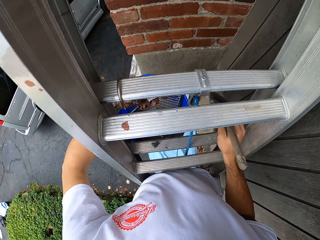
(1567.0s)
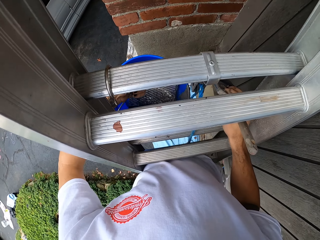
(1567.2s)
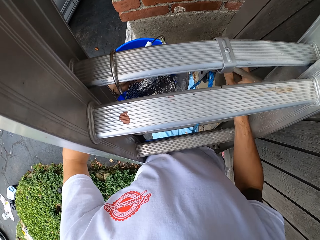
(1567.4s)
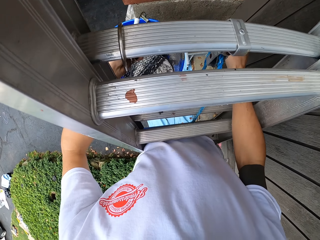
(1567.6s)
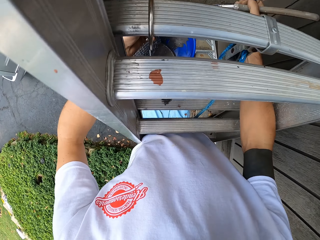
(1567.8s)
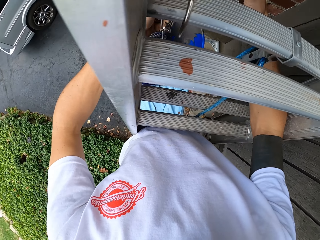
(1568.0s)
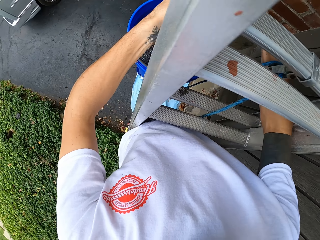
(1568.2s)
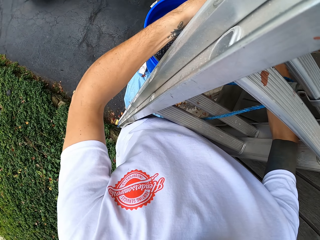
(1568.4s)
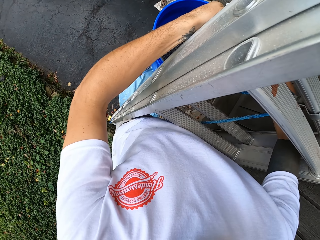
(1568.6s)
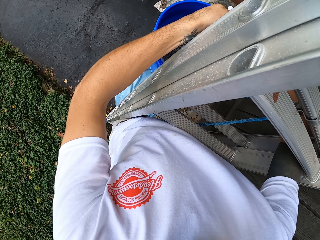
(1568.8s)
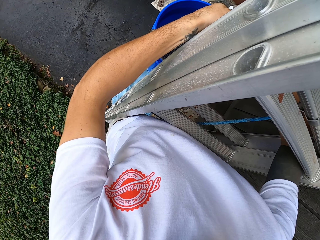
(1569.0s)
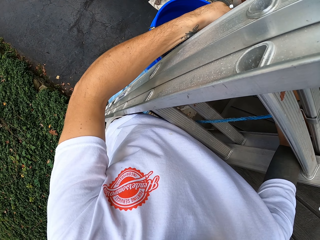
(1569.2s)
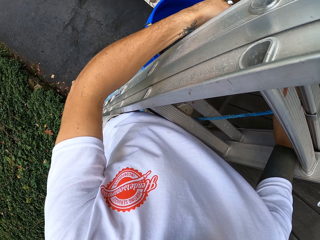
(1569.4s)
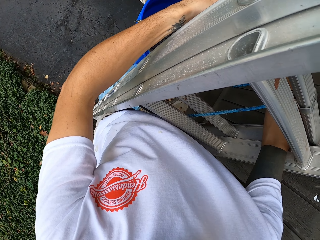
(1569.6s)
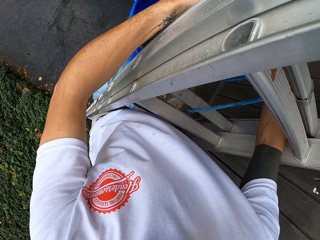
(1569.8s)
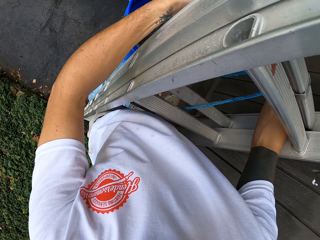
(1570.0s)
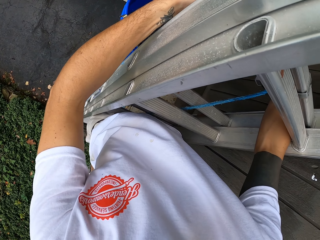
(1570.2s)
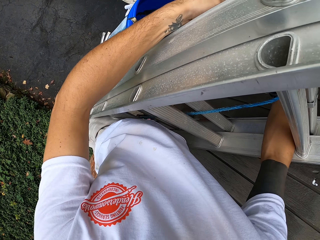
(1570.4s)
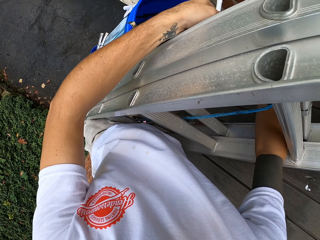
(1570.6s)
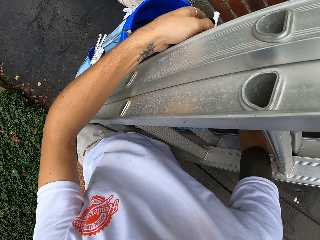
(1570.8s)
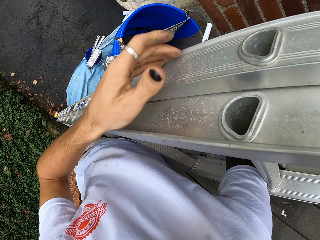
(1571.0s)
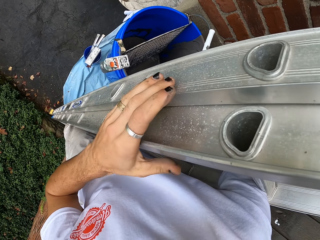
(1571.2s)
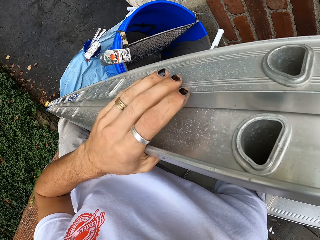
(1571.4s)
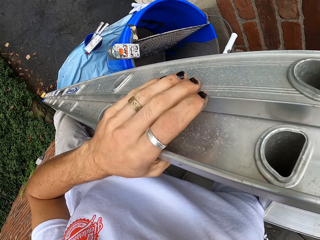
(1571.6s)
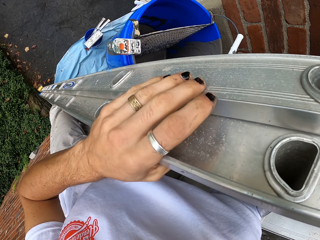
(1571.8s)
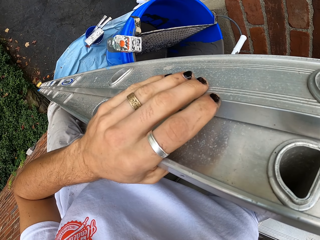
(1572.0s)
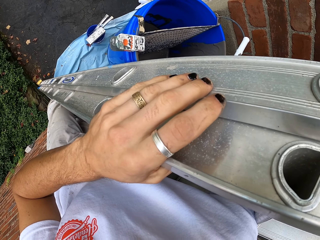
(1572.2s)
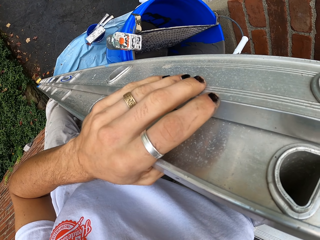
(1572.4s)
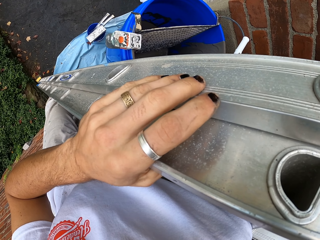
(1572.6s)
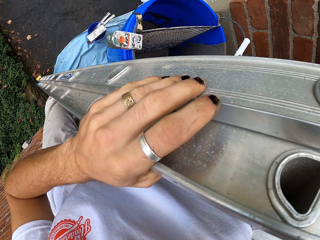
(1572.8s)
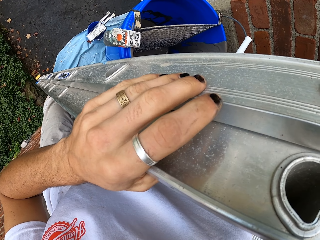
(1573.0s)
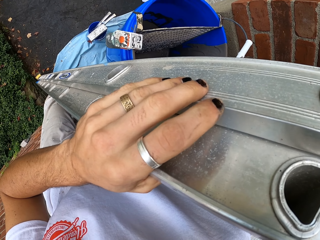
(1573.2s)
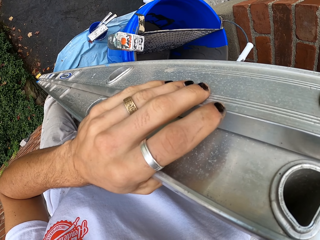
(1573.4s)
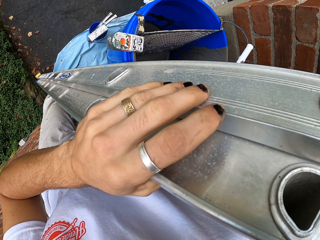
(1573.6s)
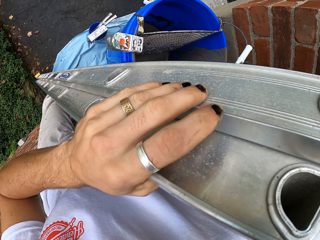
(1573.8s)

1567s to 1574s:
The camera wearer holds a bucket. They turn around.

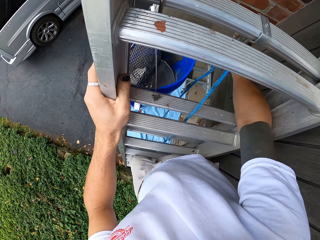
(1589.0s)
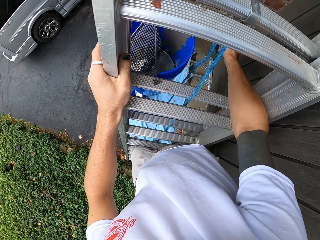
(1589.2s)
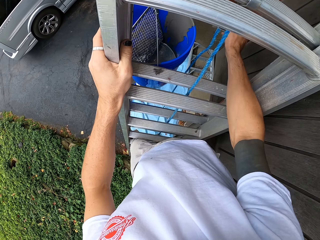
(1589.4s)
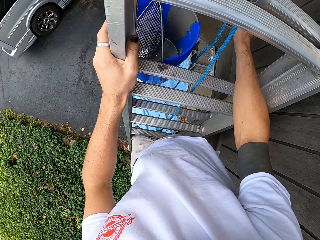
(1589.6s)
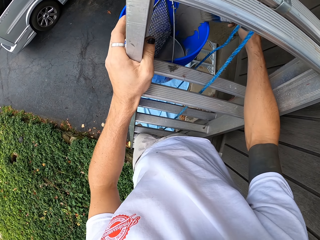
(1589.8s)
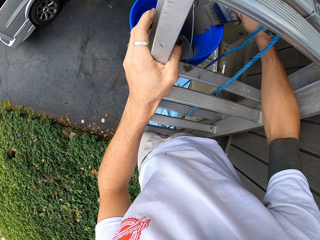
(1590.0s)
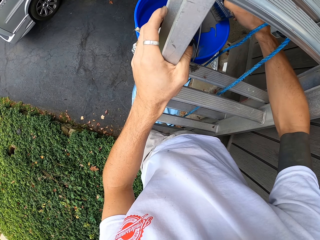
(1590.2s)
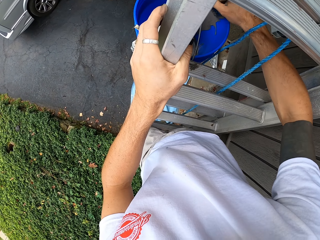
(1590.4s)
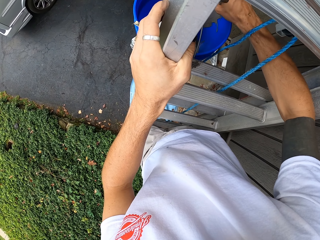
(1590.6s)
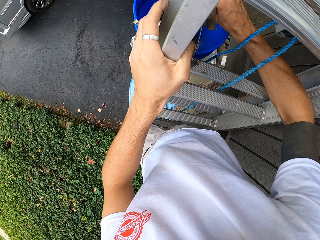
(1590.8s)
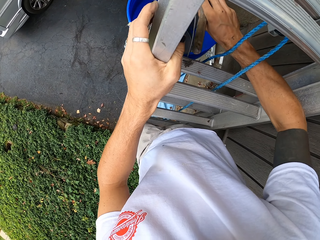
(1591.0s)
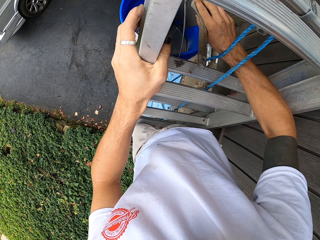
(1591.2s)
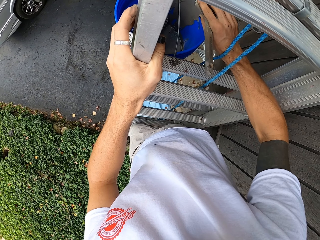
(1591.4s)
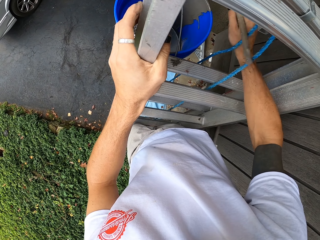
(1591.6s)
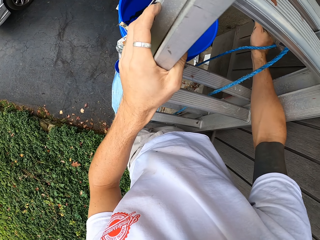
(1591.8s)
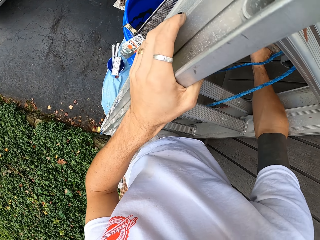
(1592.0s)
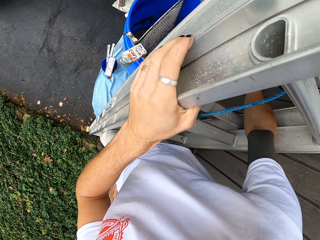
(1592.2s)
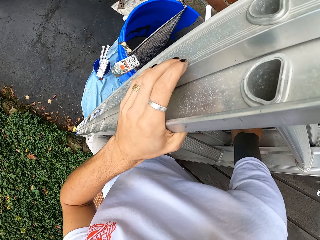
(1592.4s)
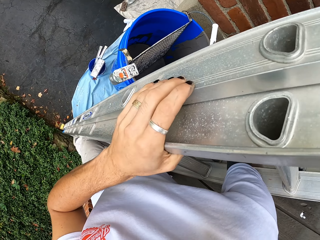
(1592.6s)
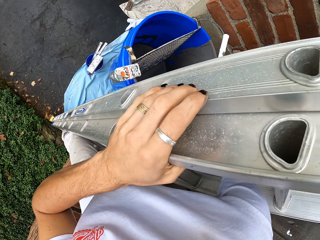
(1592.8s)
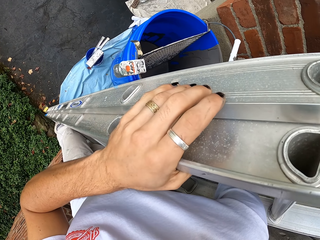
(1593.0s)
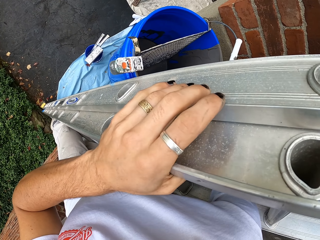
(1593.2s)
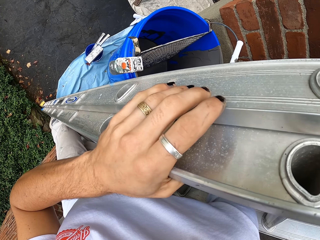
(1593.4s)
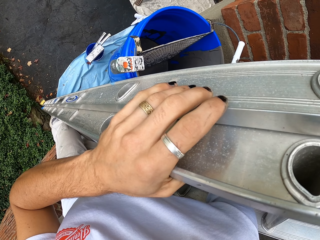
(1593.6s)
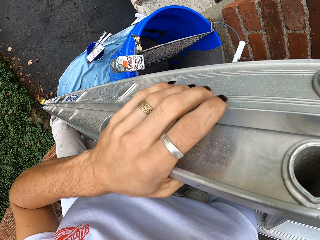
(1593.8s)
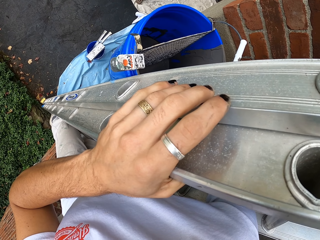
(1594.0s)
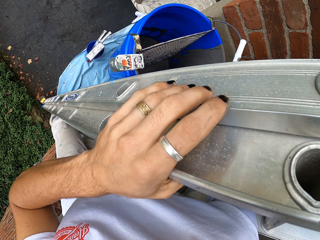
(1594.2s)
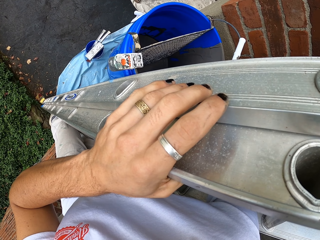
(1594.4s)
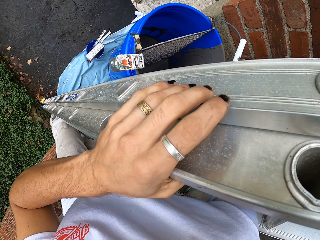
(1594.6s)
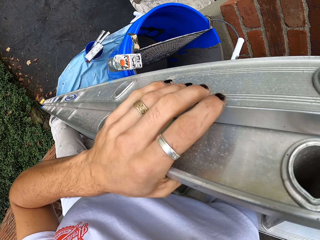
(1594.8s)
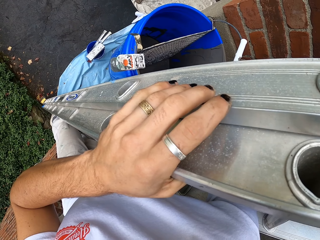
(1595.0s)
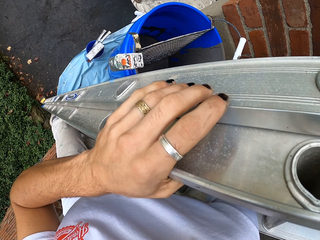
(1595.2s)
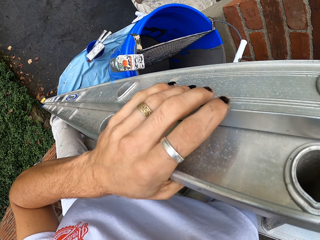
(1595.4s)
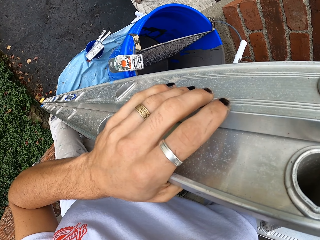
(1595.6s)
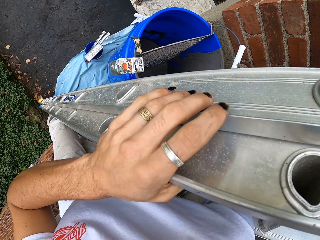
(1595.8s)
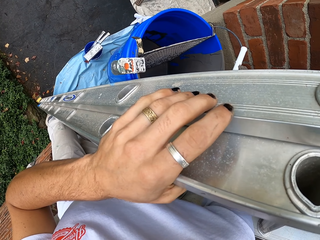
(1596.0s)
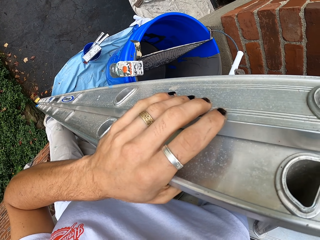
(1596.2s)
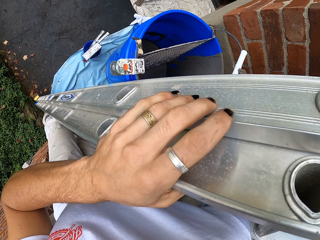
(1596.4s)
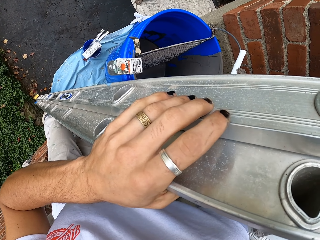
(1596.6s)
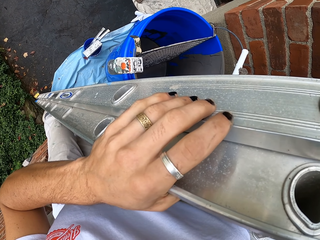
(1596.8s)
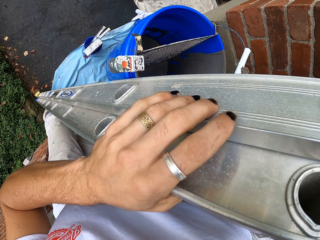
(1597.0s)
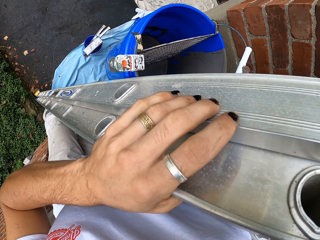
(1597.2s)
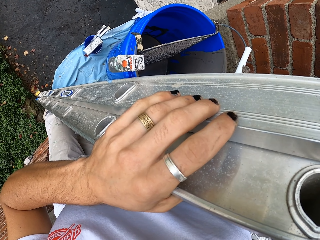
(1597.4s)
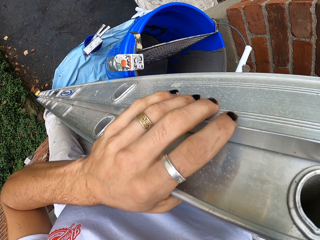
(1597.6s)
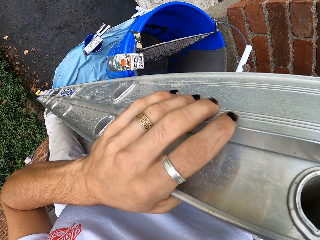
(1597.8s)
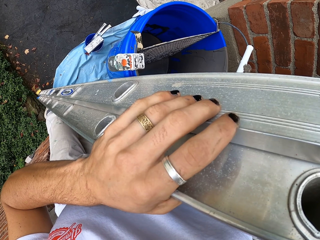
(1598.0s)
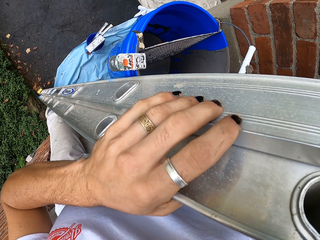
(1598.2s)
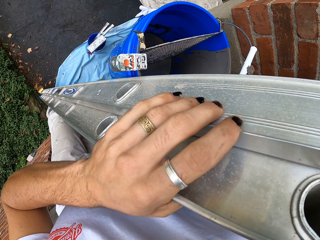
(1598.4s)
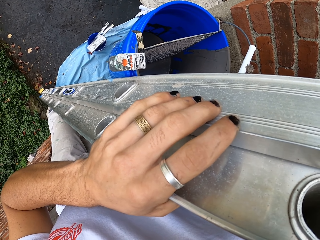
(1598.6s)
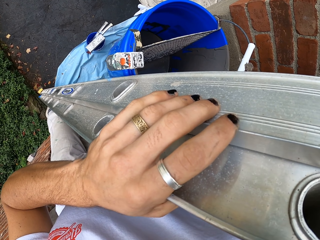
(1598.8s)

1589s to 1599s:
The camera wearer dips the paint in the paint bucket with a paint brush. They stand on the ladder. They turn around.

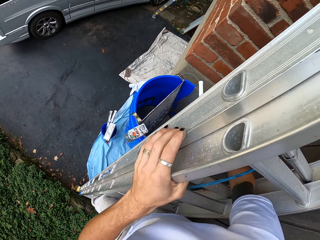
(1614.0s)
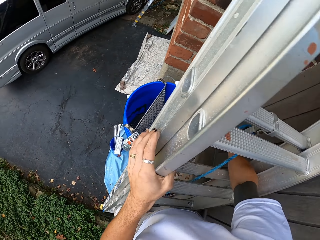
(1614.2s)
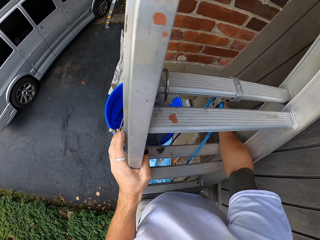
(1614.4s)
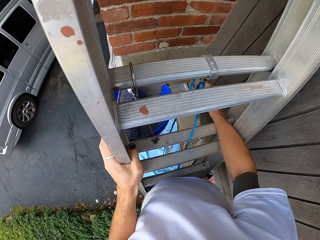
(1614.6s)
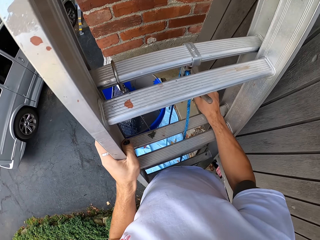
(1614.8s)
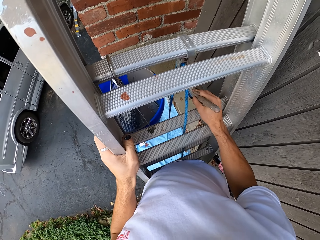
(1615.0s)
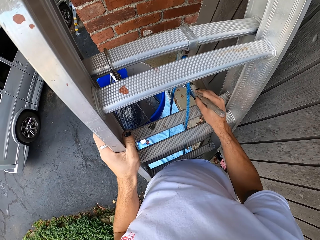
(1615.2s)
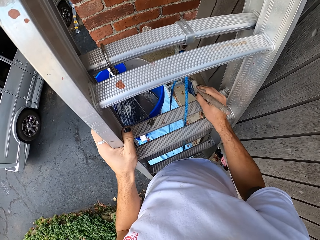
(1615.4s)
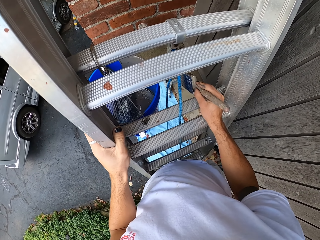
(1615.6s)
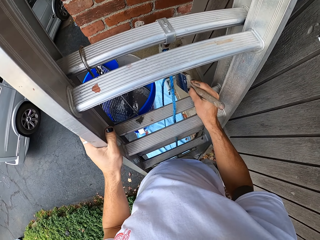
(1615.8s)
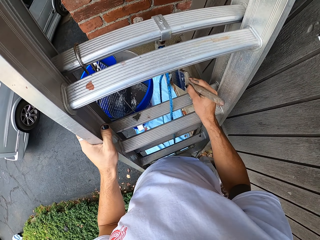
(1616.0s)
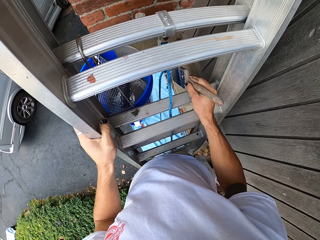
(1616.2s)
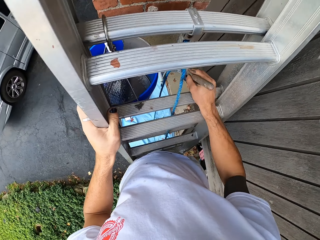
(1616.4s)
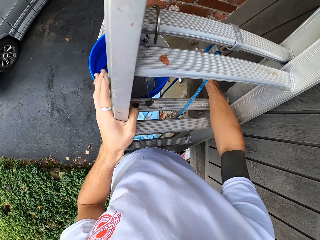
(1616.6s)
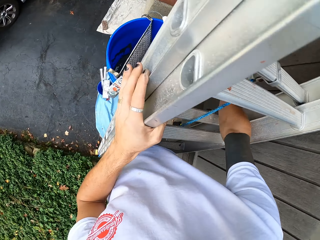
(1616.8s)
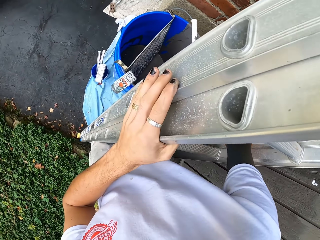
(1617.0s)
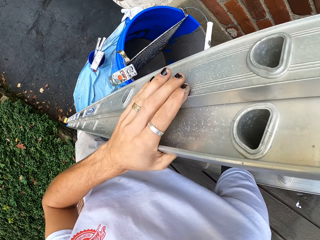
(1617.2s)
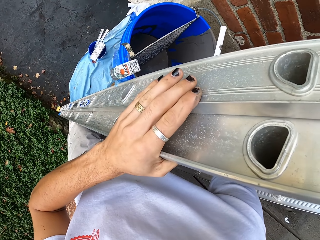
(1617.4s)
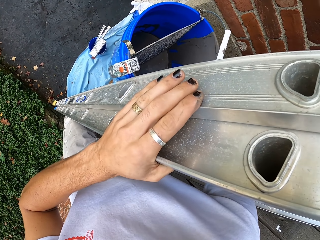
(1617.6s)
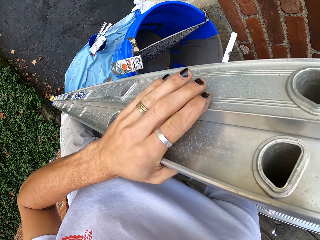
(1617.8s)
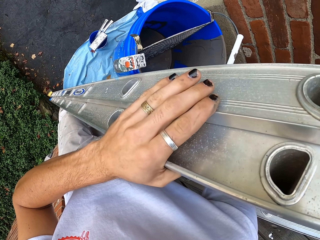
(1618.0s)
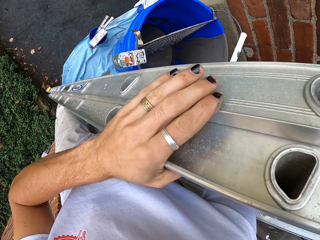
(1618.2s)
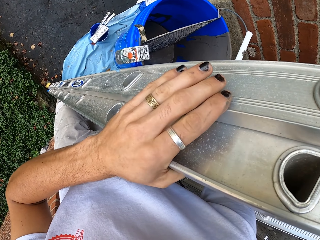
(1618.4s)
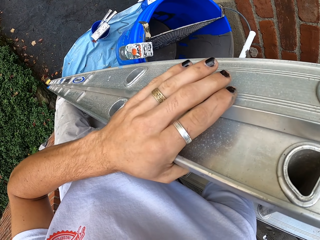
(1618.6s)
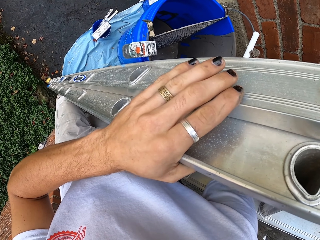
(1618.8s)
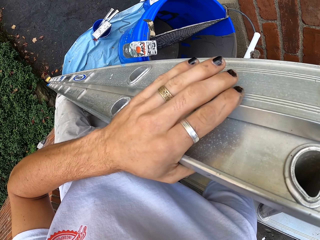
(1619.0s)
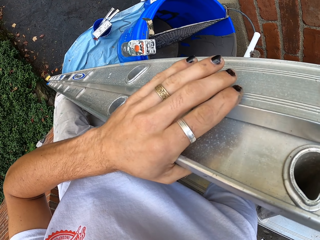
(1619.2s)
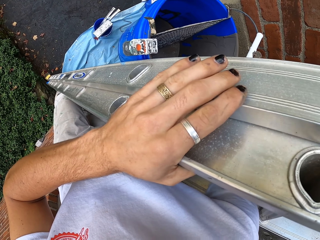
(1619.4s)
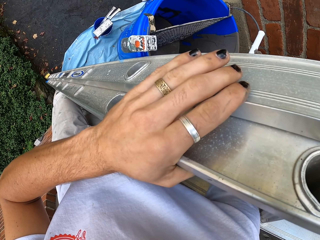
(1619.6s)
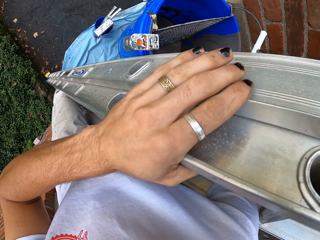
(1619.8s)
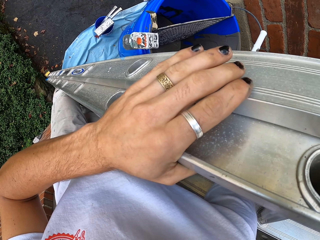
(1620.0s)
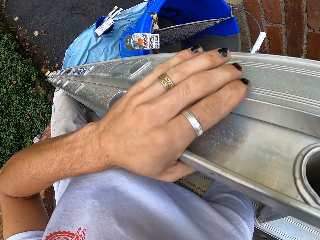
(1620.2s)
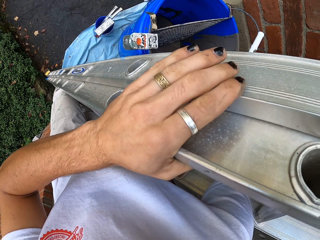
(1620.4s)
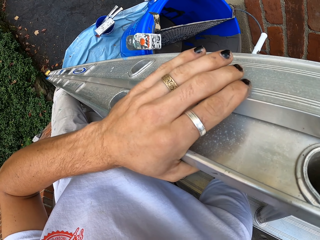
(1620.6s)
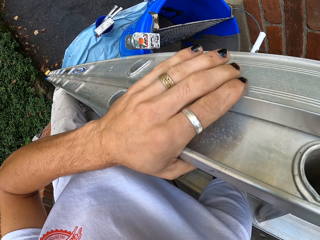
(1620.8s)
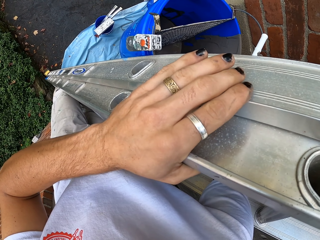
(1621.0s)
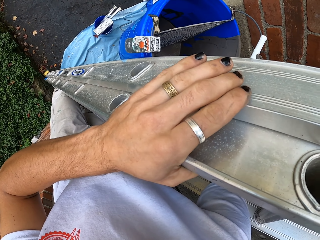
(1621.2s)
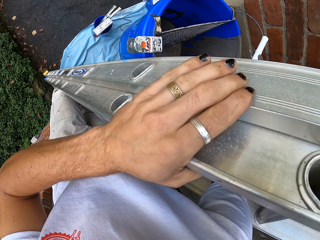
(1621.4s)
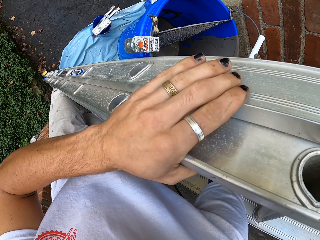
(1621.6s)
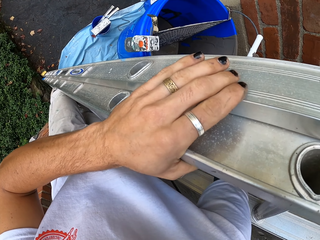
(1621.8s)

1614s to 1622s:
The camera wearer holds a paint brush. They turn around.
